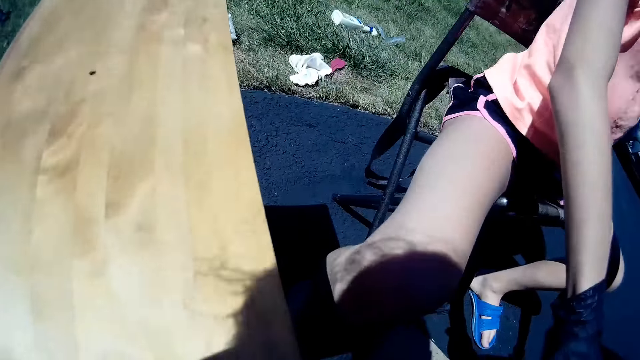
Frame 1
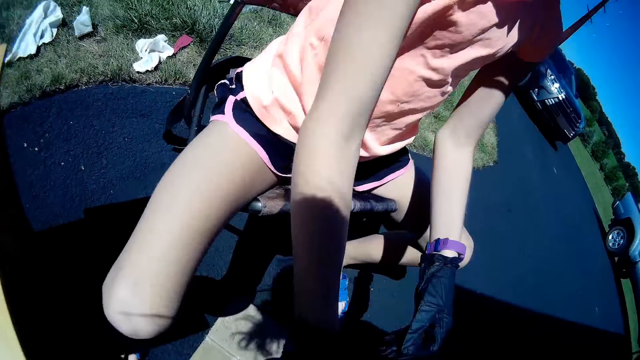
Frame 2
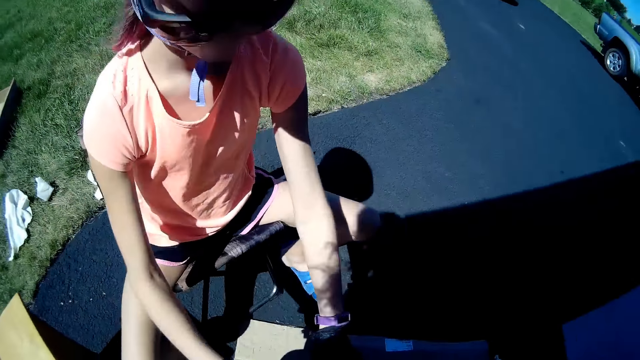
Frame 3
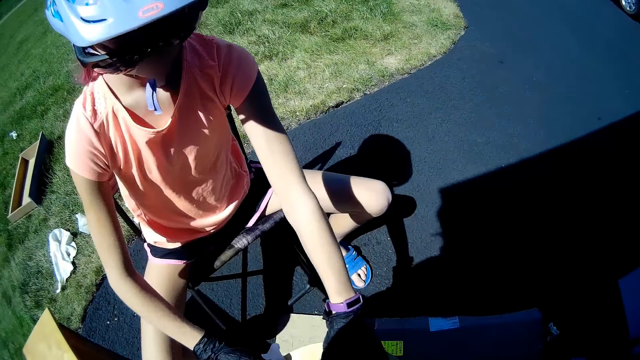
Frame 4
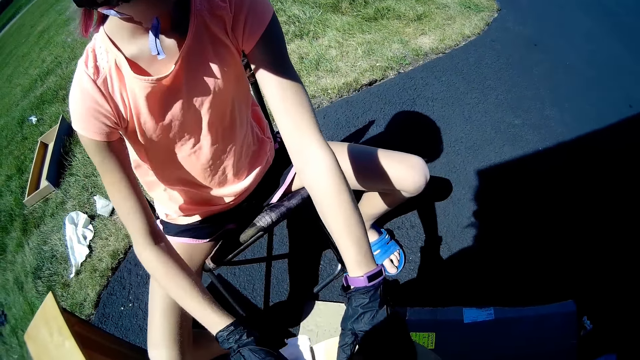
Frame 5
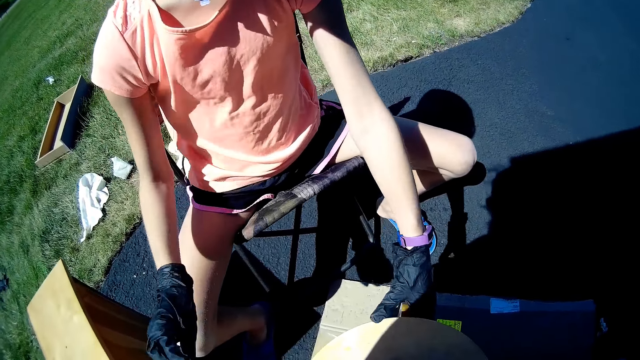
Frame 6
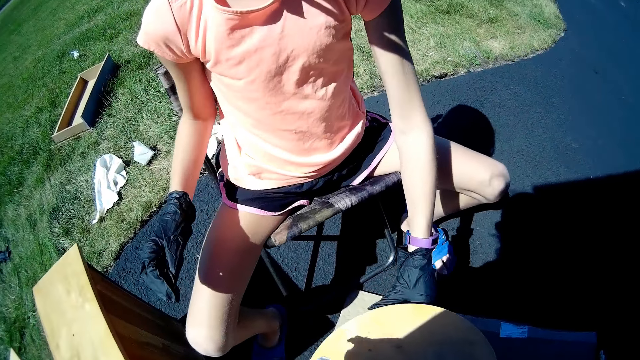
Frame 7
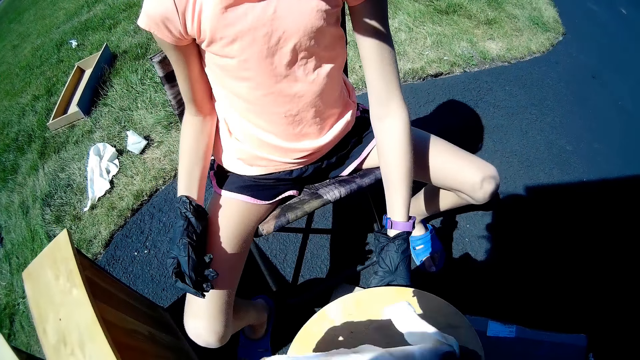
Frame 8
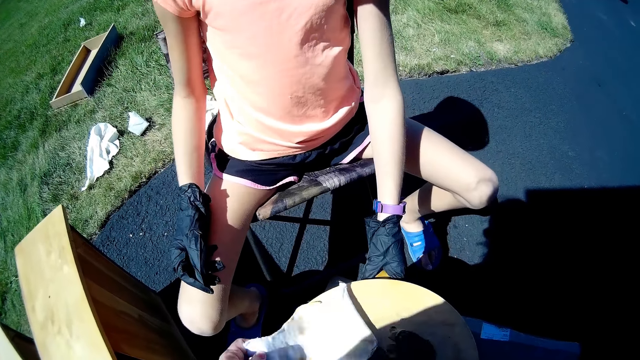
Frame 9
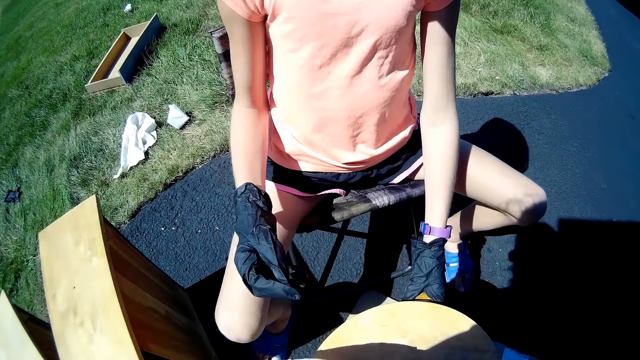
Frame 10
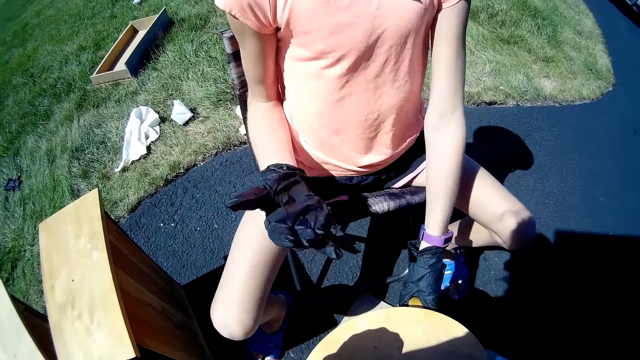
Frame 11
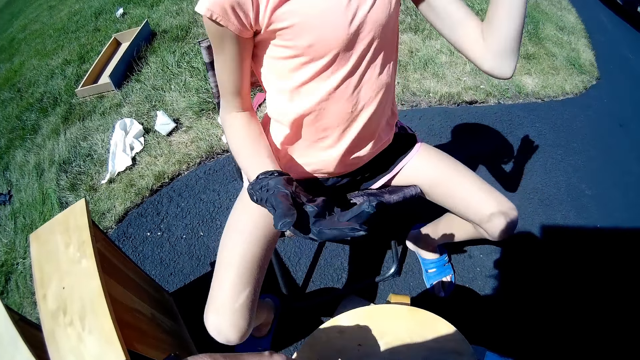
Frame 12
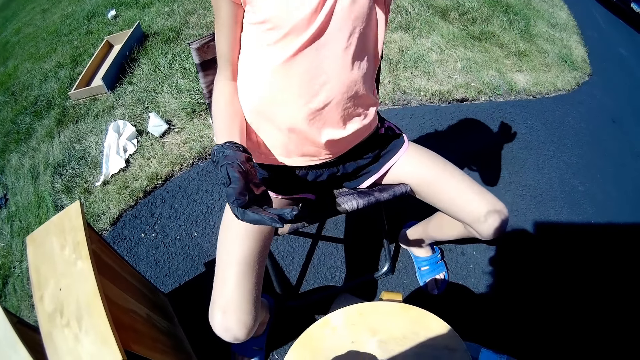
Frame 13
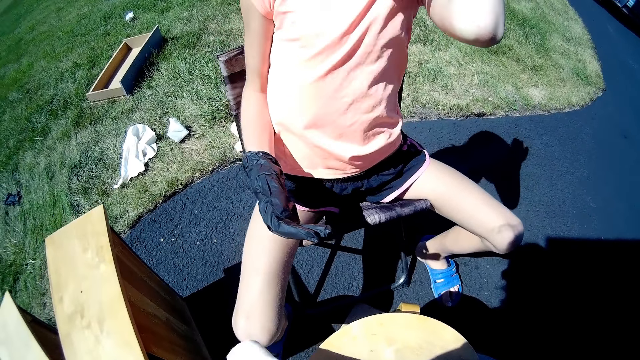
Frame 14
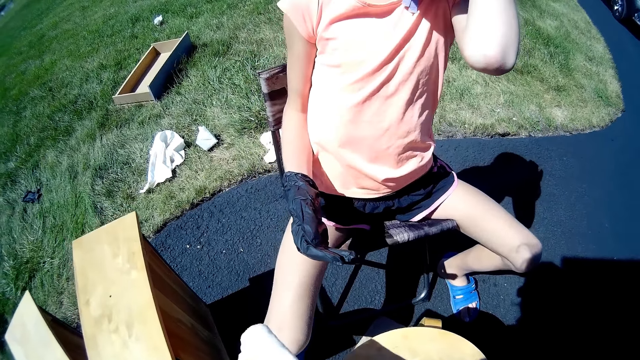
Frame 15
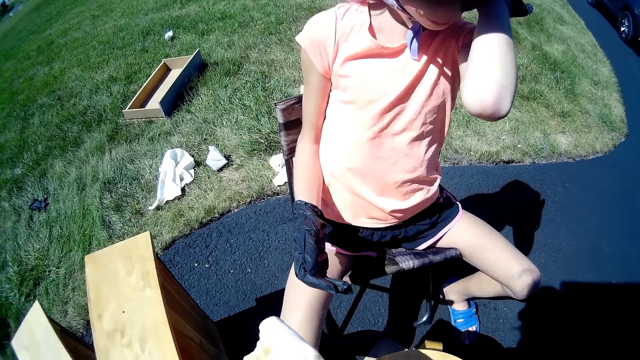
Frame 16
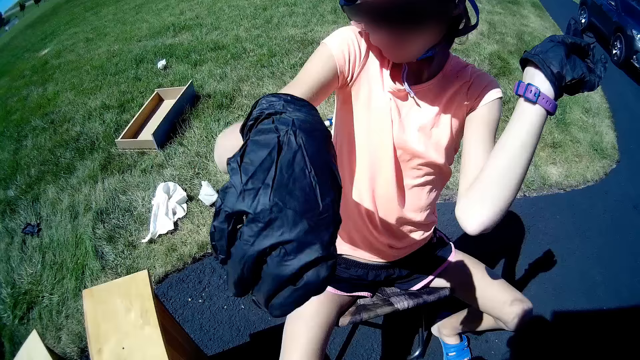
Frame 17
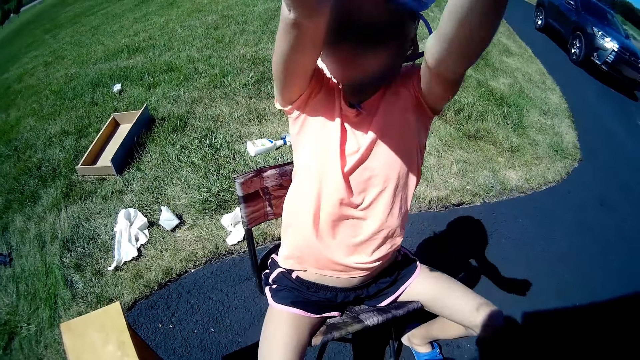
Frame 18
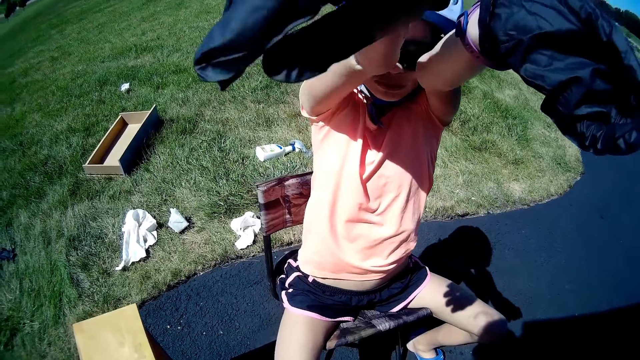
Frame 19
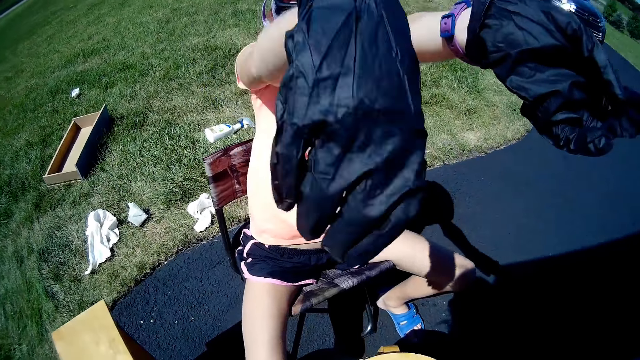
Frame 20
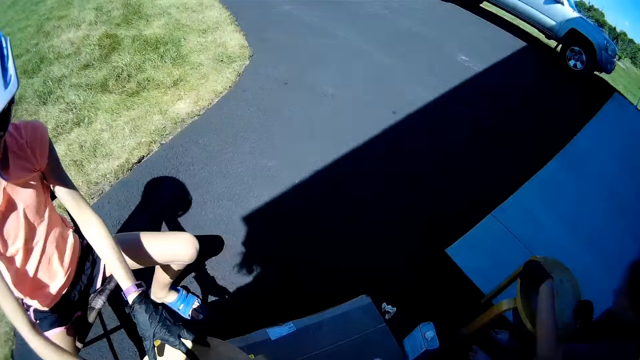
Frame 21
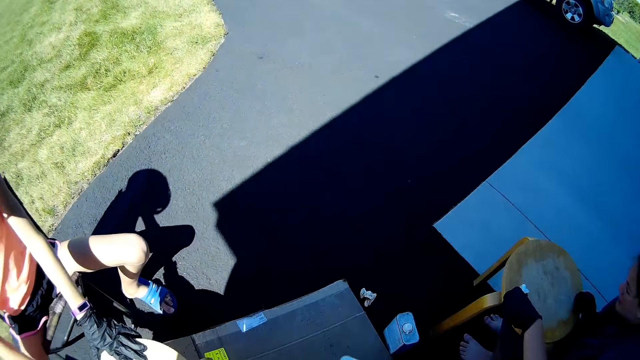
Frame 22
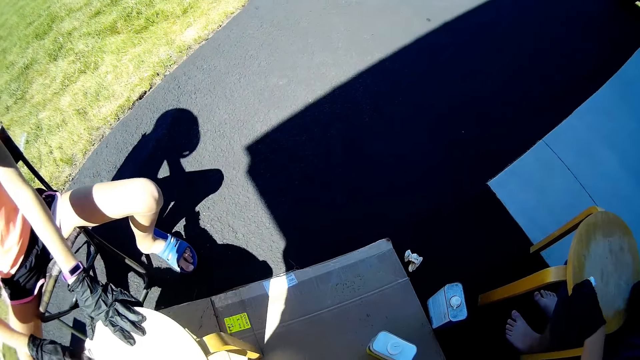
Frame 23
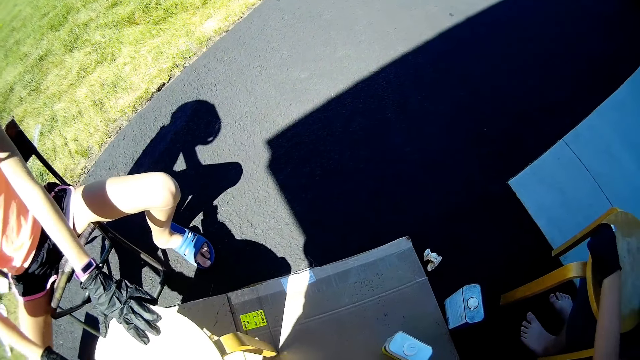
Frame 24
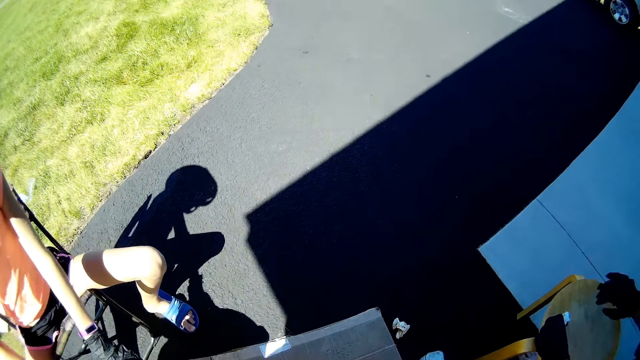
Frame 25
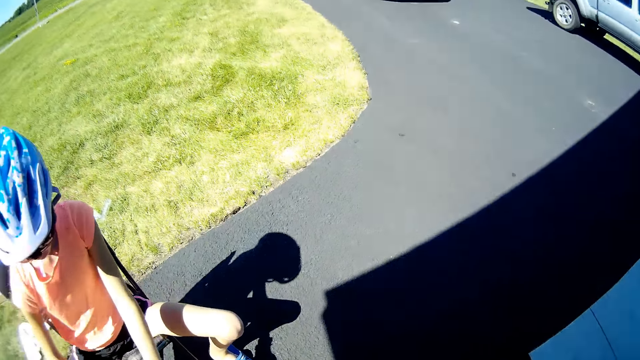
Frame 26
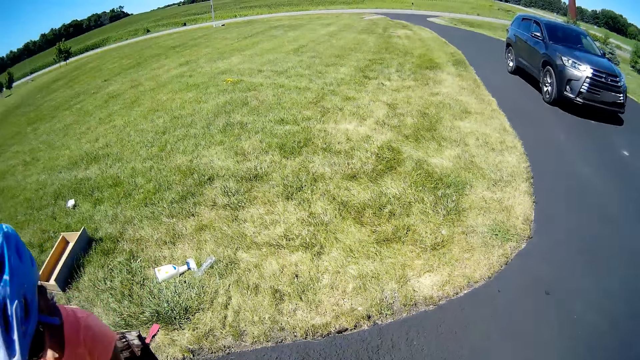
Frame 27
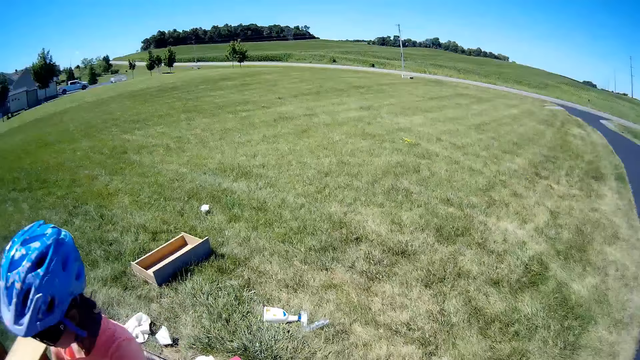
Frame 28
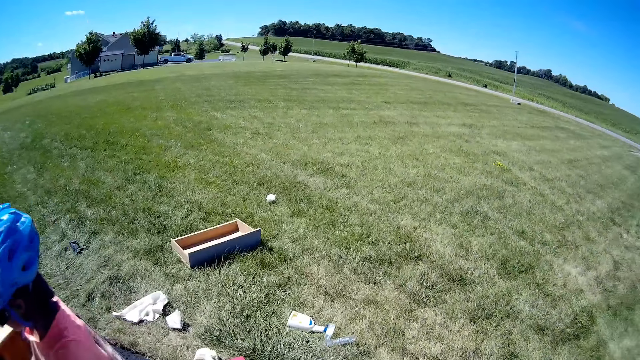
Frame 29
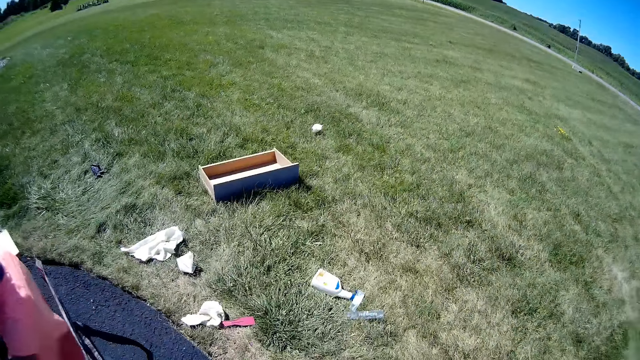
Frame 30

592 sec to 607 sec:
The girl holds the stool with a fabric. The camera wearer puts the fabric on the stool. The girl moves the hand up to the head, moves both hands to the head and wipes her face. The girl wipes the wooden surface. A lady wipes the stool with the fabric. The camera wearer walks around the compound.

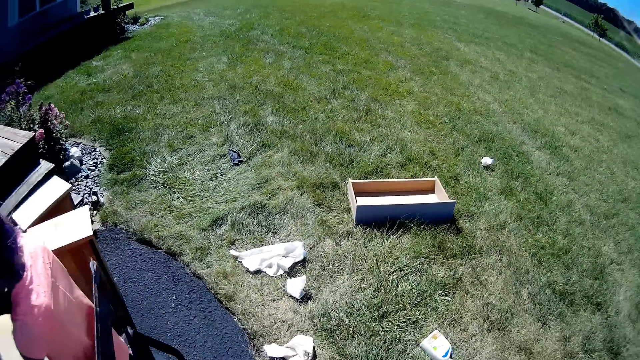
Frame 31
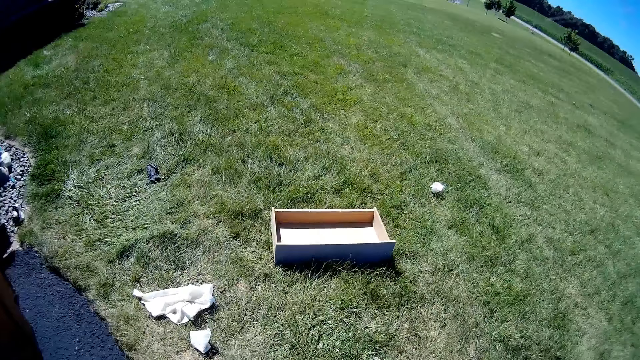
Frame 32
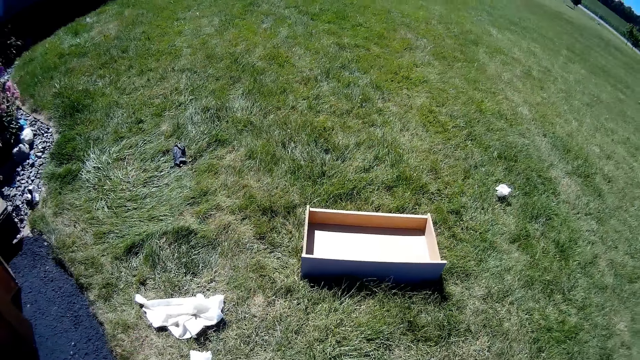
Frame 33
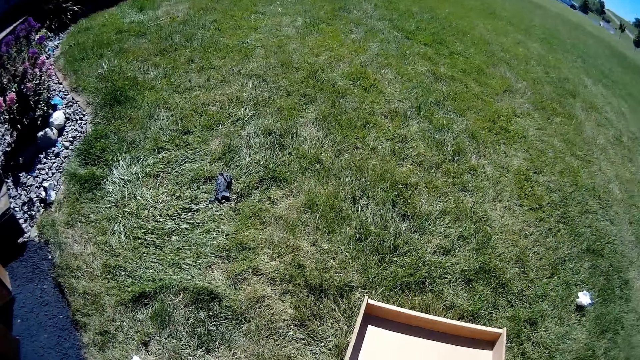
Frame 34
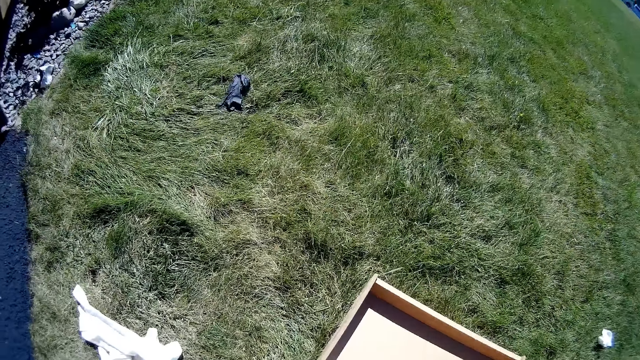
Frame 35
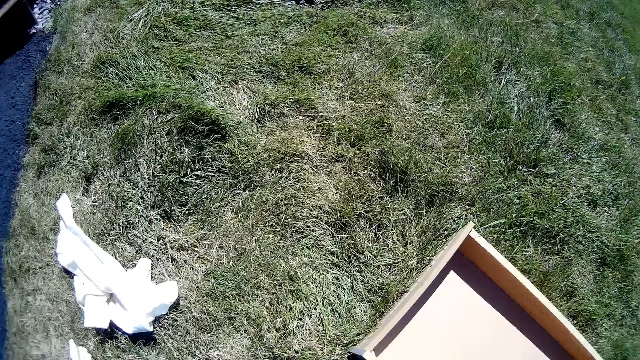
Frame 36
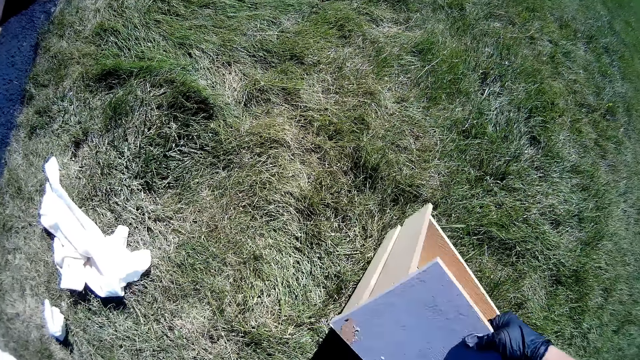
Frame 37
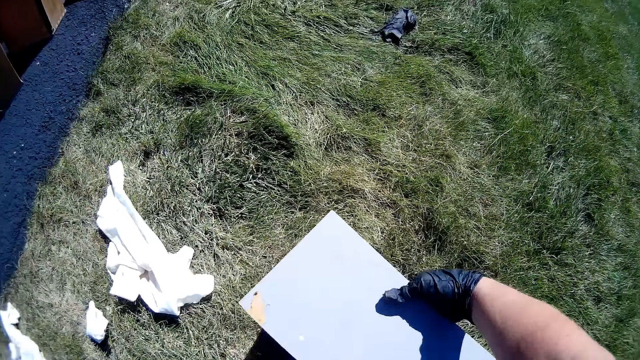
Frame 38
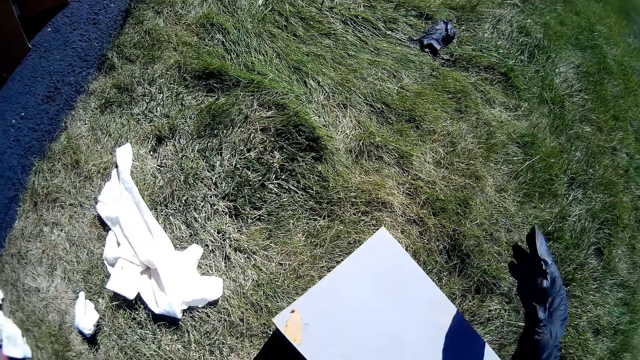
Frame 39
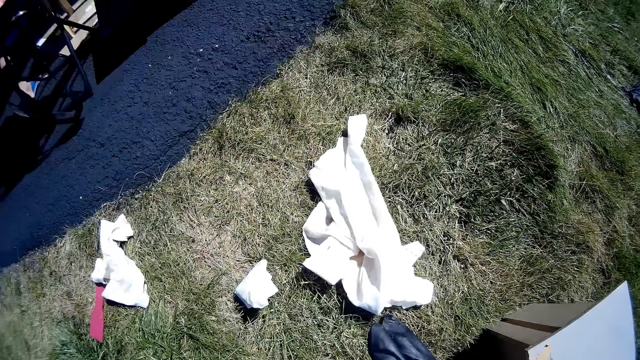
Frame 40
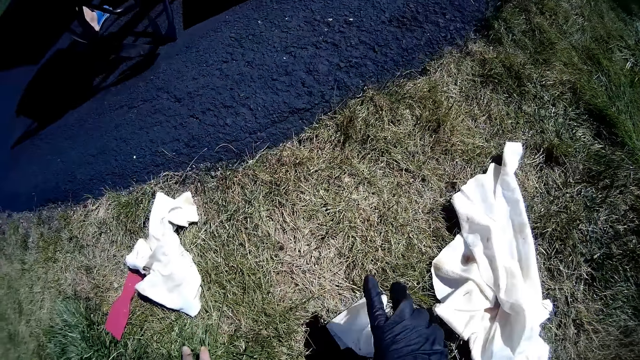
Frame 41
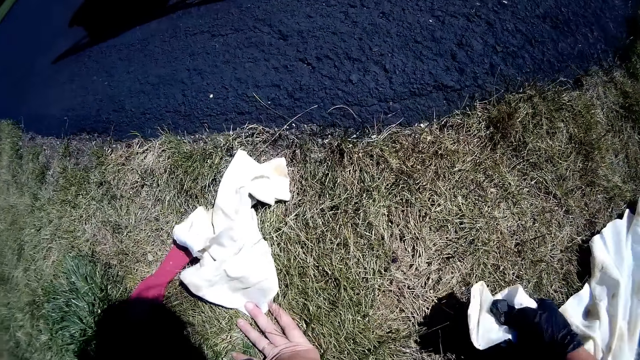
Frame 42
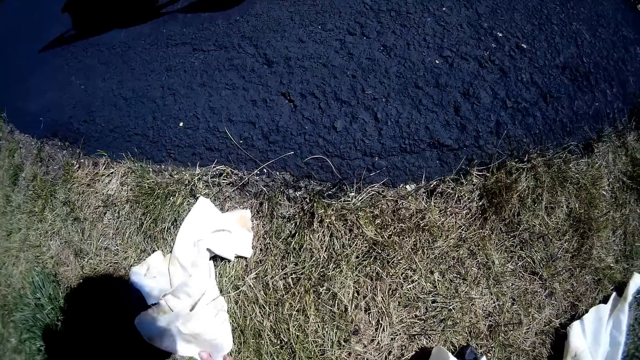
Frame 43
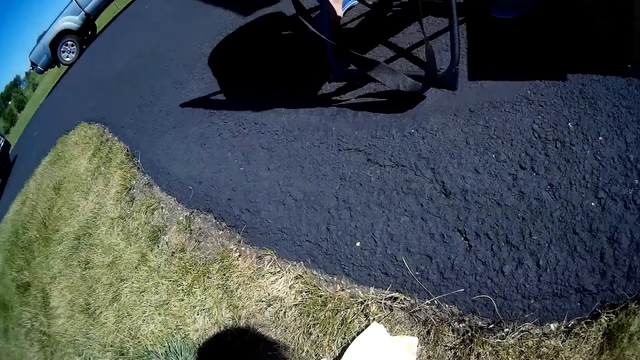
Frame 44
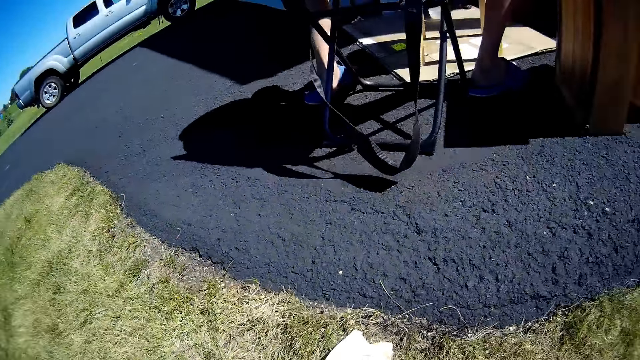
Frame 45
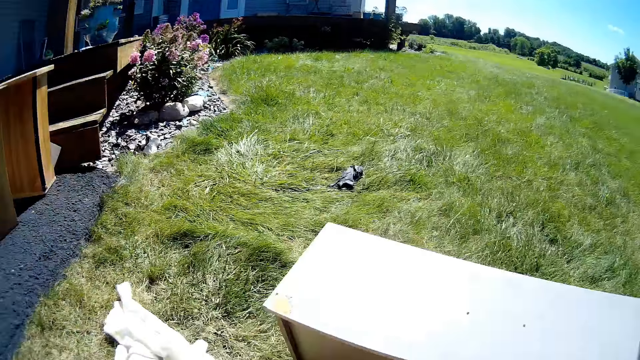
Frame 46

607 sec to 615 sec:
The camera wearer picks up a drawer. They move the wooden structure. They pick up some fabrics or white paper.
